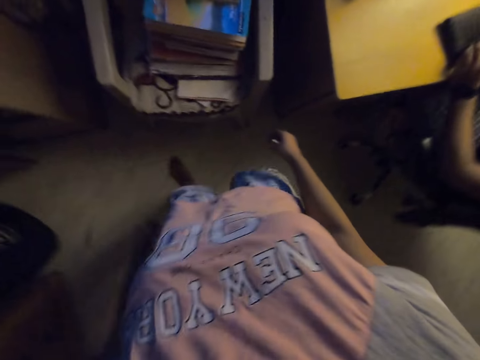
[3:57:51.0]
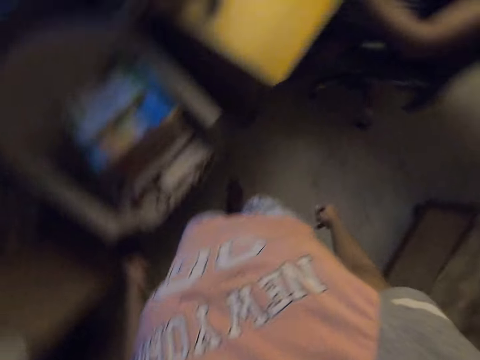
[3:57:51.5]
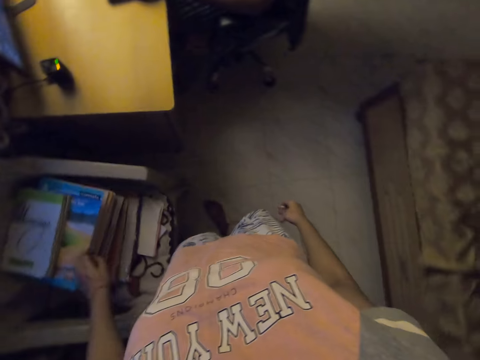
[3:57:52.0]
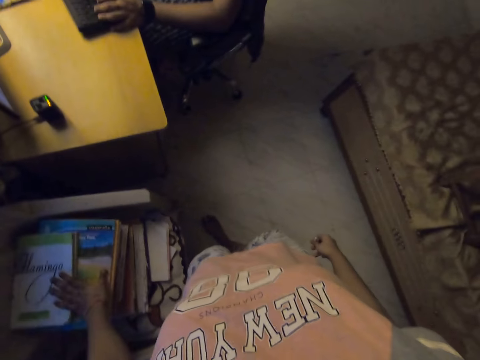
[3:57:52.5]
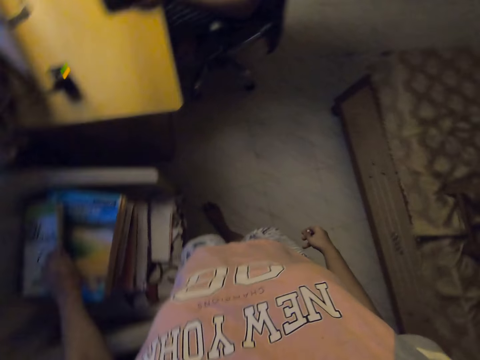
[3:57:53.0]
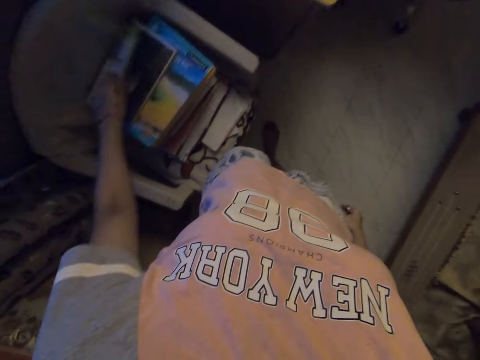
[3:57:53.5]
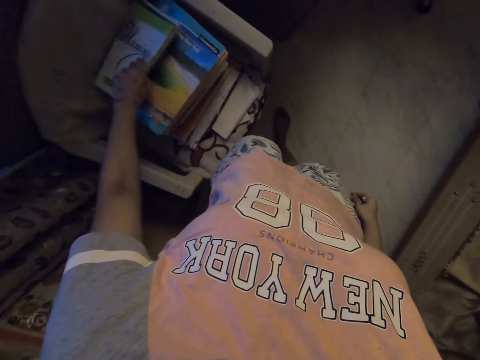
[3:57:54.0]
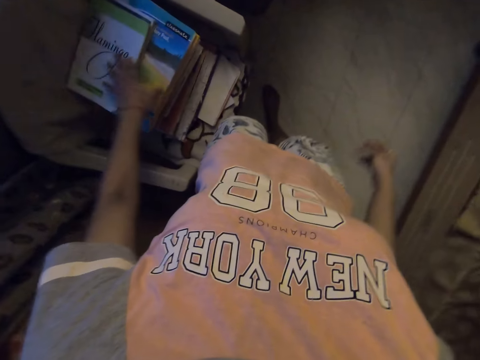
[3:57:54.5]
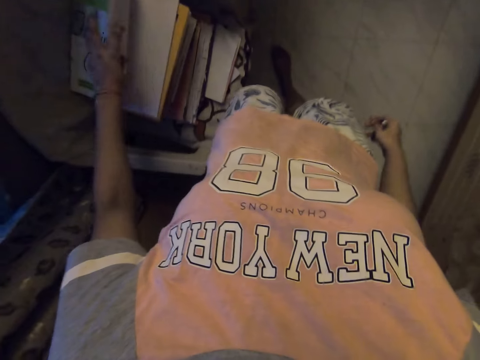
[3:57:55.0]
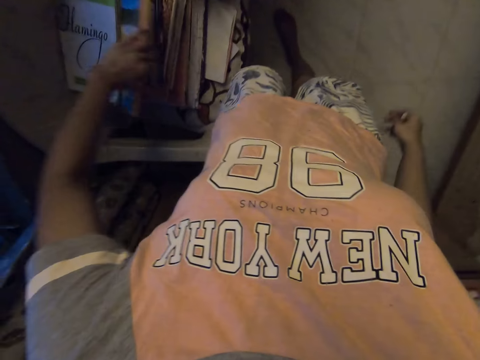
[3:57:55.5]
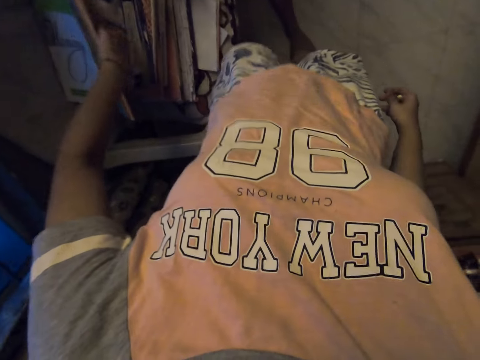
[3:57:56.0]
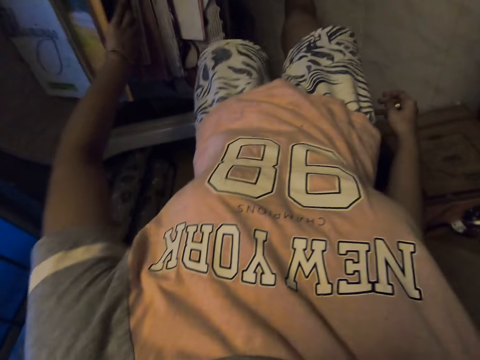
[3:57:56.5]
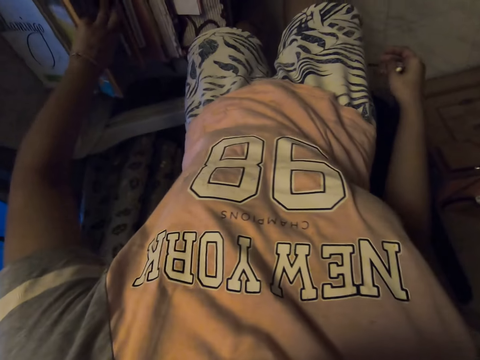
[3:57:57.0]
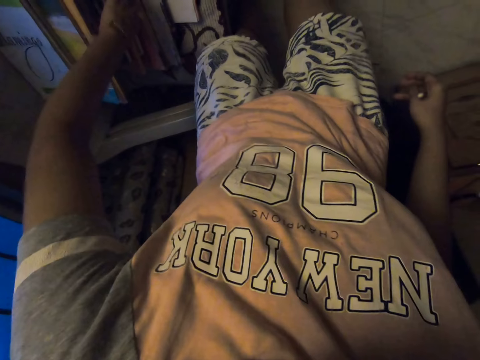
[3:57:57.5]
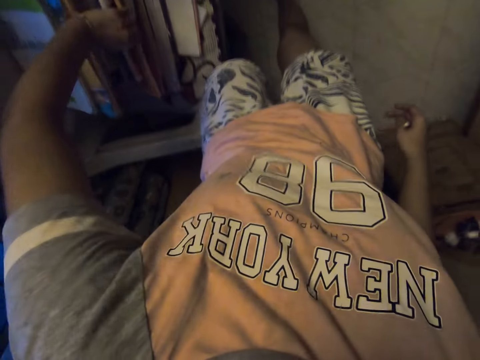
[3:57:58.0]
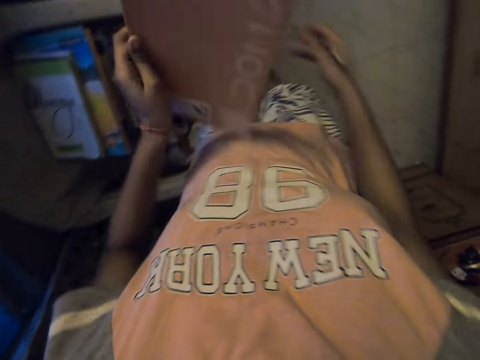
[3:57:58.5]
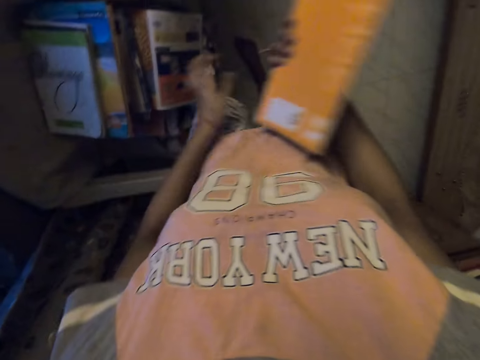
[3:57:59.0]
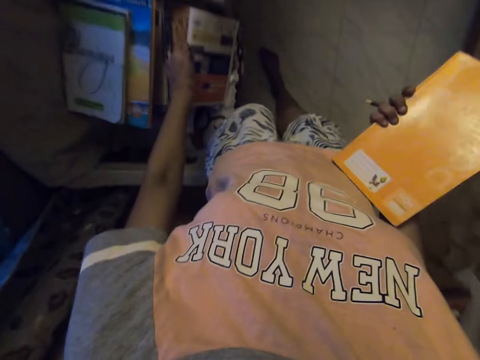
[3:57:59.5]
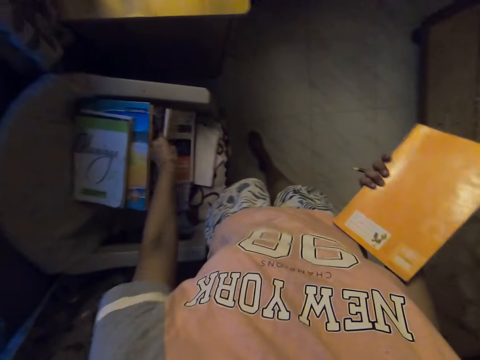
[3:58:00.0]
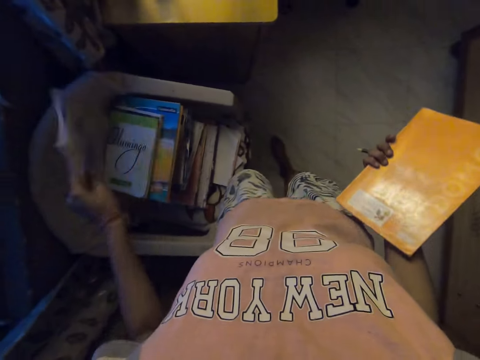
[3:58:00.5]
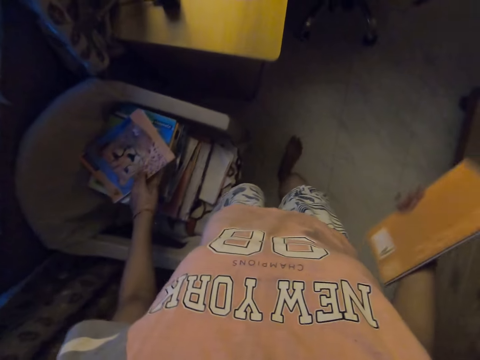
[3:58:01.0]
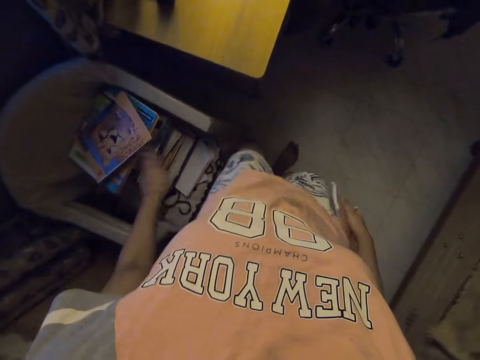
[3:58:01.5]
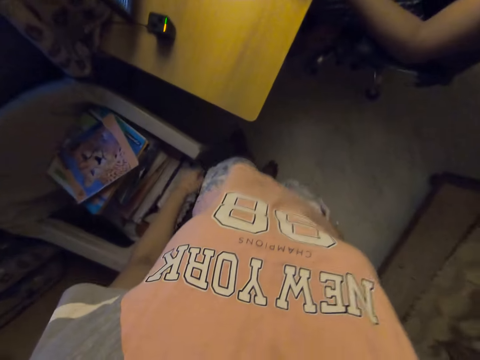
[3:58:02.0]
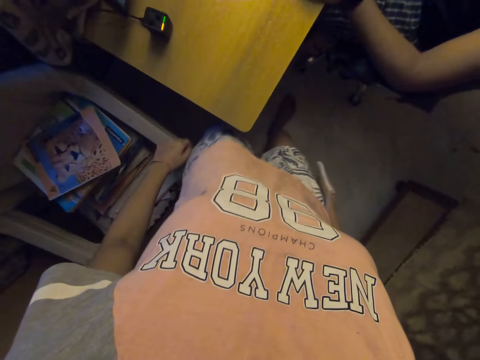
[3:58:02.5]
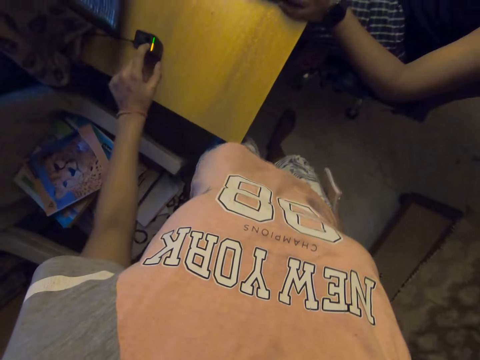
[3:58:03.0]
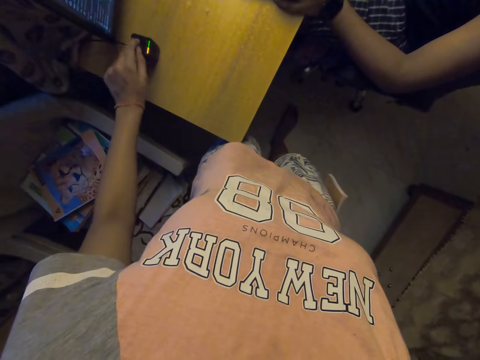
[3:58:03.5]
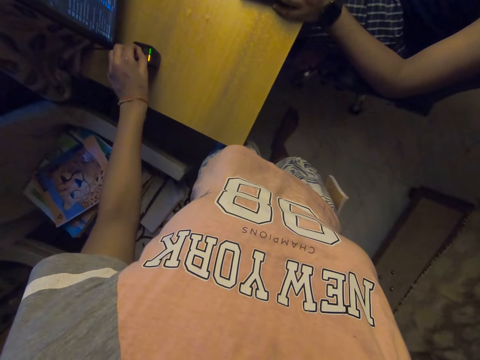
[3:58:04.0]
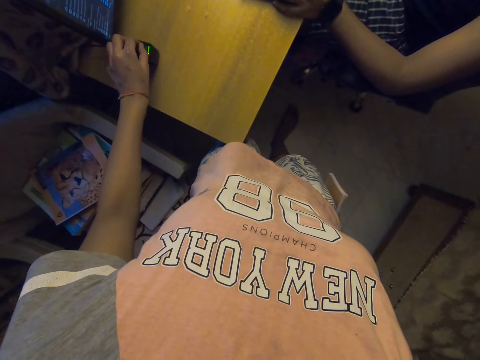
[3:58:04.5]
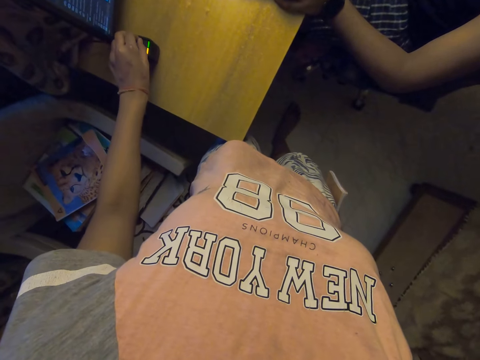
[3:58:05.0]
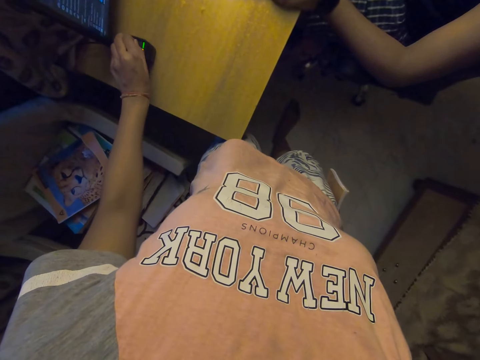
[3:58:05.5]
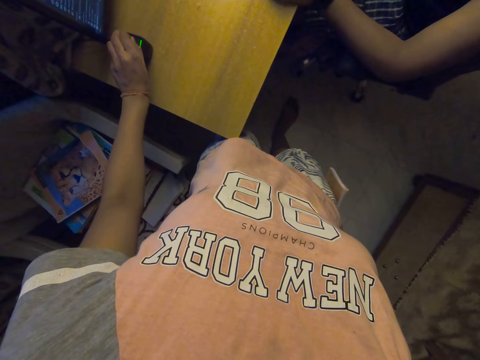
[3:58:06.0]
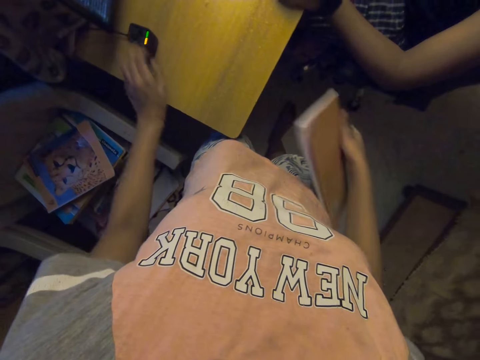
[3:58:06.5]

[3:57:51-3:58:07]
The camera wearer taps on a book. She lifts up the book and drops the book. She lifts up the book and drops the book. She lifts up the book and drops the book. She lifts up the books. She takes out a book from the pile of stacked books. She holds the book. She transfers the book from her left hand to the right hand. She picks up the book. She holds a text book. She drops the book with the other stacked books. She takes the hand off the book. She walks towards a table. She presses a button on the device. She turns a button on the device.

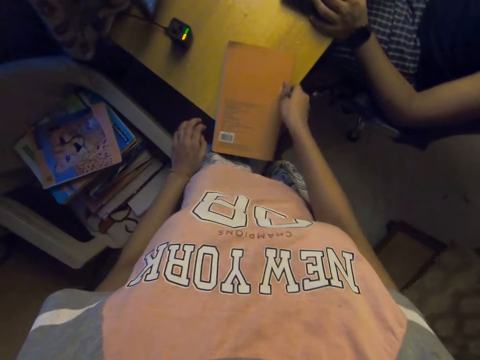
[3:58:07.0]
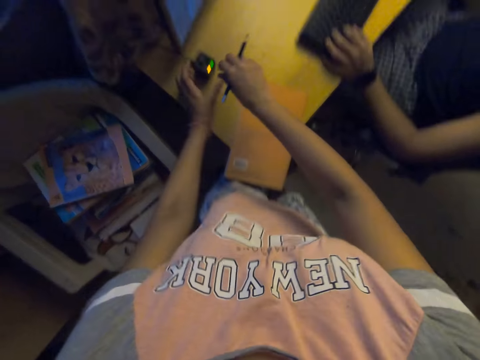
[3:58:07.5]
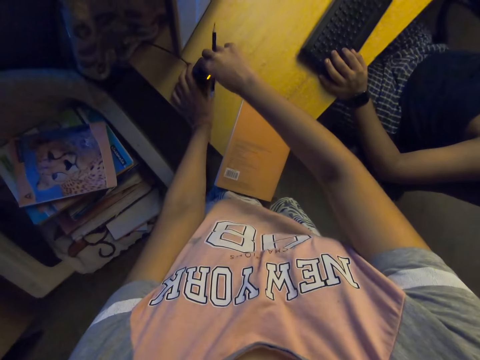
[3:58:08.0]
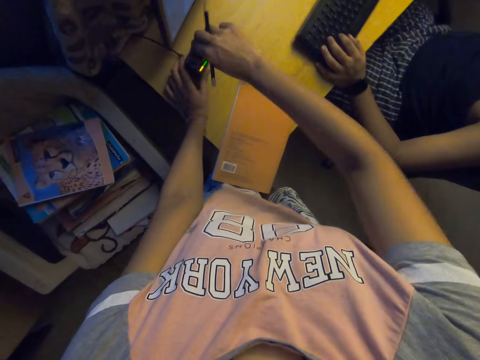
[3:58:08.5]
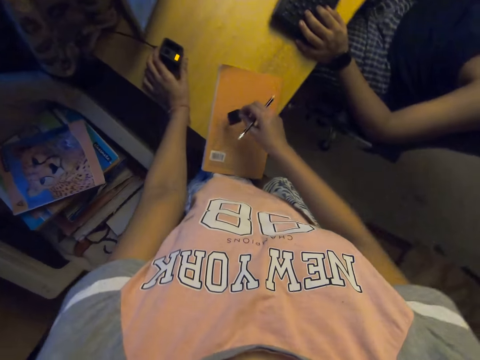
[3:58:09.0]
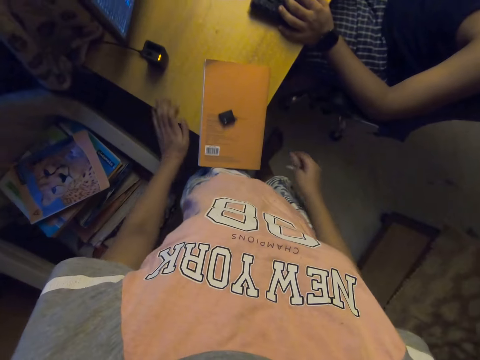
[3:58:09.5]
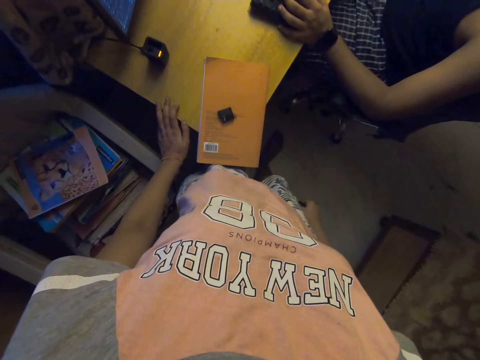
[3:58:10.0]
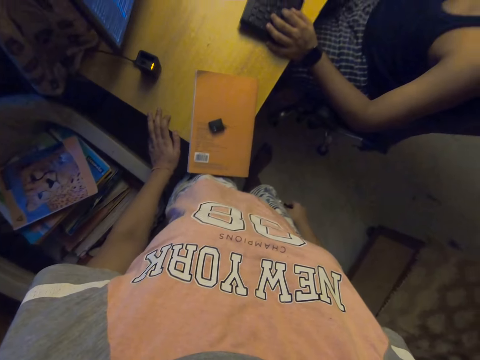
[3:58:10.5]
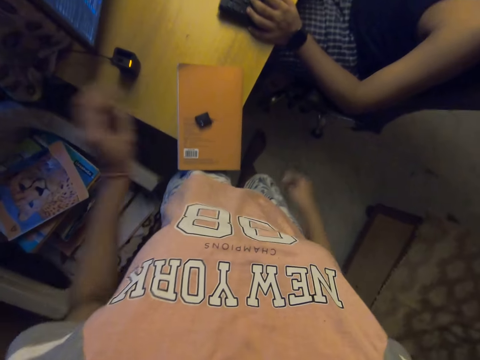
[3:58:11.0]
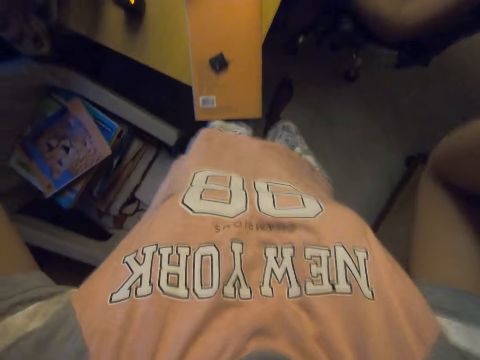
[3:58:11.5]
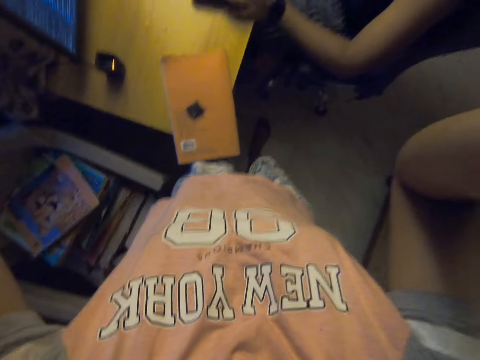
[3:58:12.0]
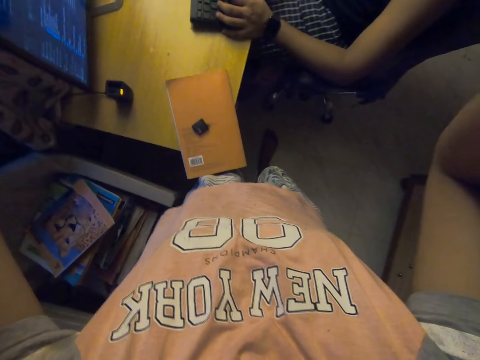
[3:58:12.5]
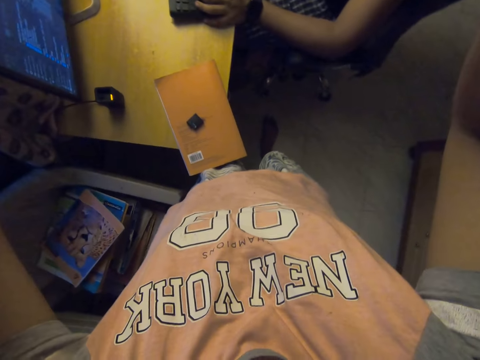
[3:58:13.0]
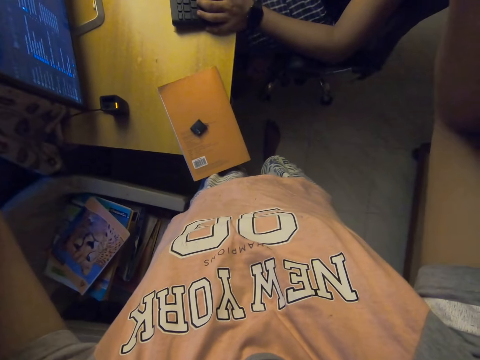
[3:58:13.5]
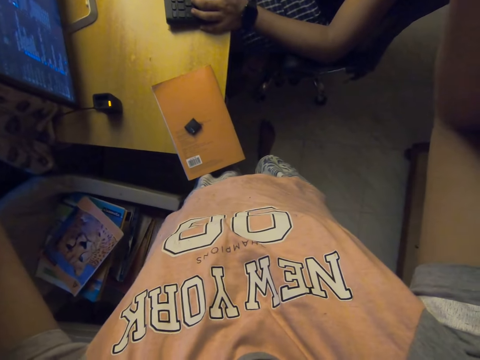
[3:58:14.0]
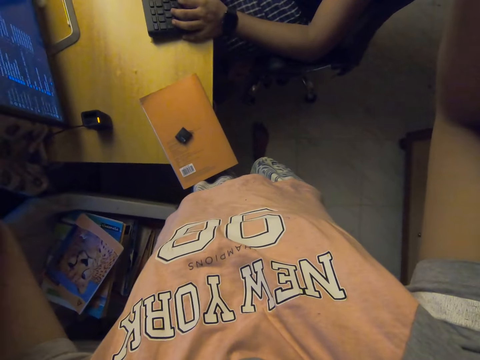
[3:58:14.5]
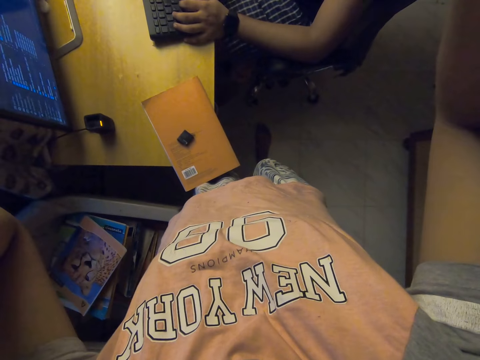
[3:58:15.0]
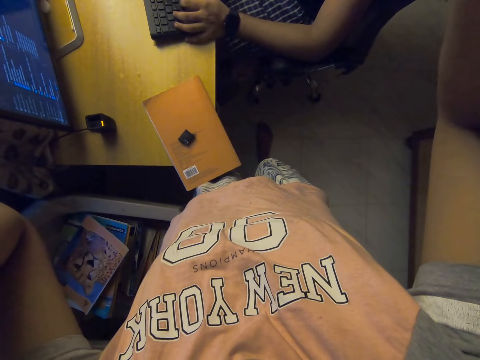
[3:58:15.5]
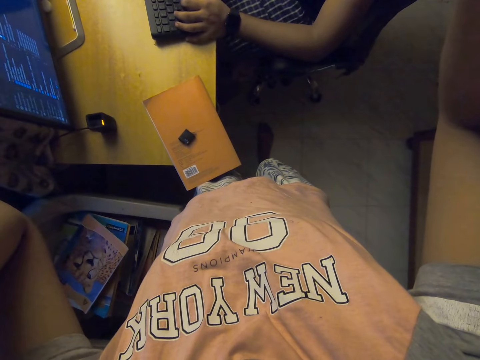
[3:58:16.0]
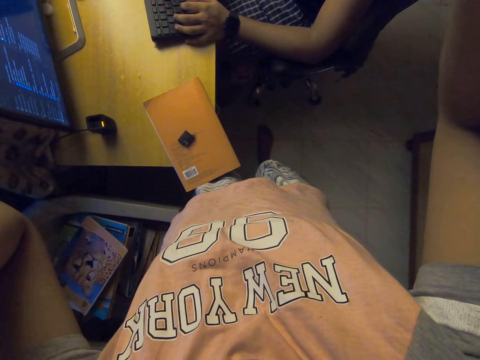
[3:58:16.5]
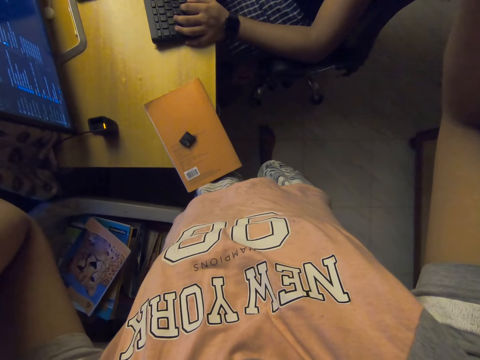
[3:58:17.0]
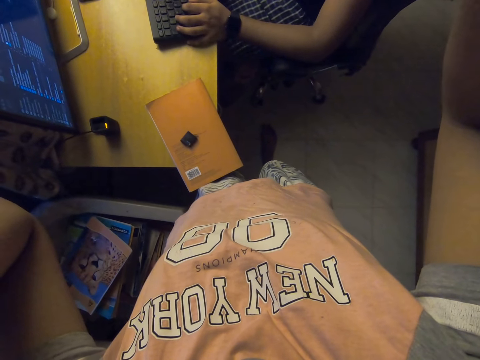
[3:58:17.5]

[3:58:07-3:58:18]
The camera wearer drops a book on the table. She turns a button with the right hand and holds the device with her left hand. She holds a pencil. She takes out a piece of the device. She takes the left hand off the device and drops the piece of the device on the book on the table. She raises both hands.
